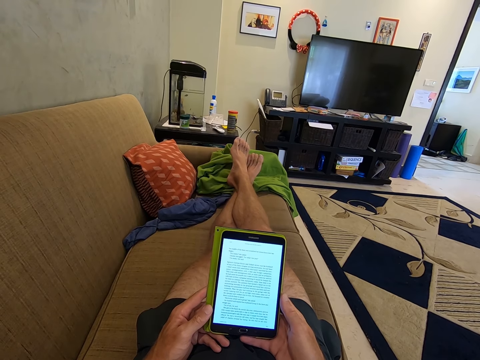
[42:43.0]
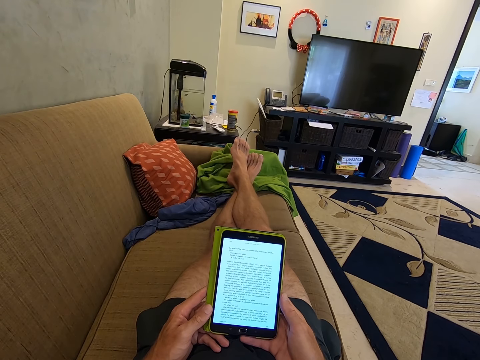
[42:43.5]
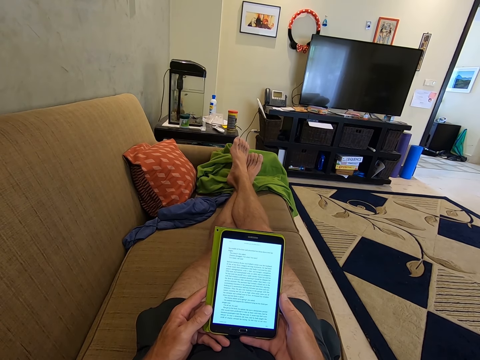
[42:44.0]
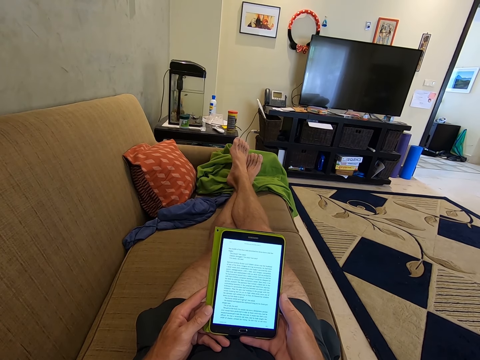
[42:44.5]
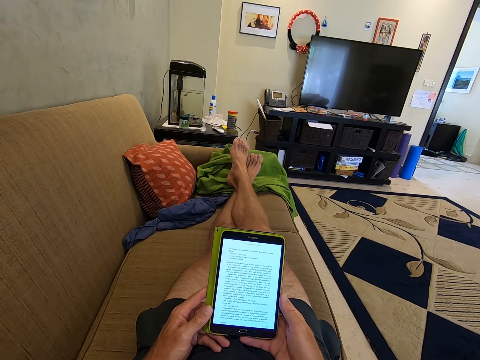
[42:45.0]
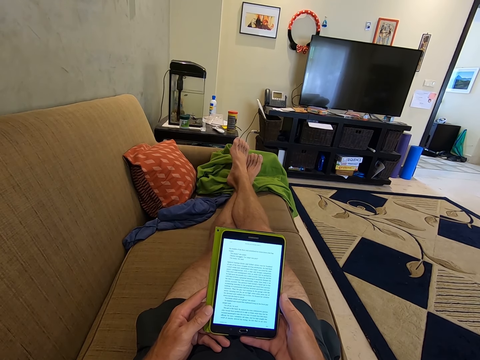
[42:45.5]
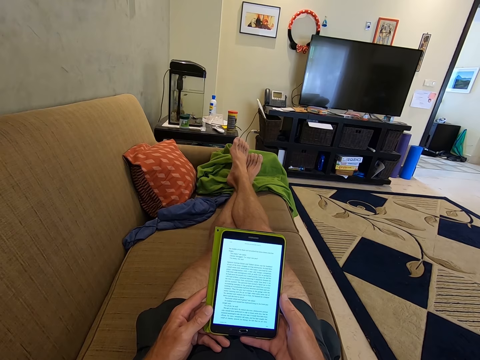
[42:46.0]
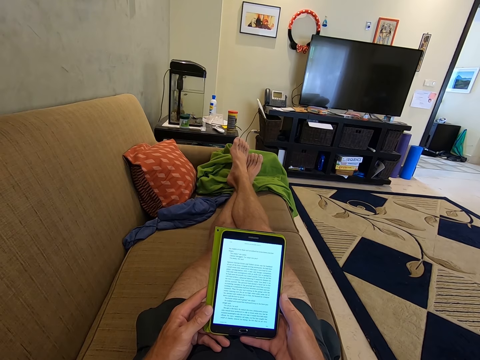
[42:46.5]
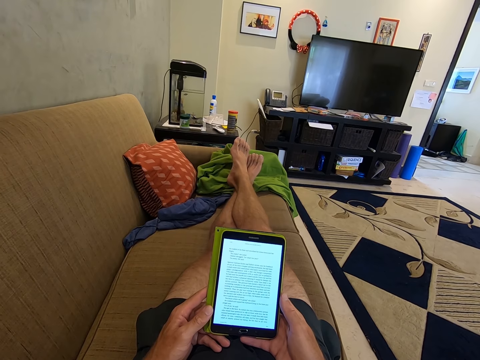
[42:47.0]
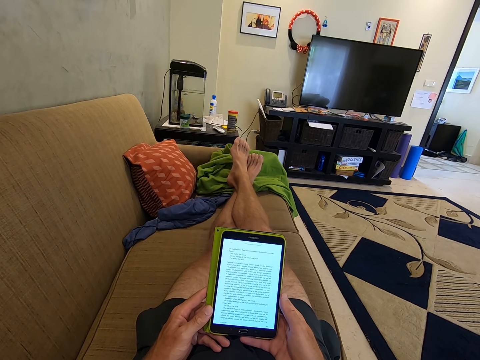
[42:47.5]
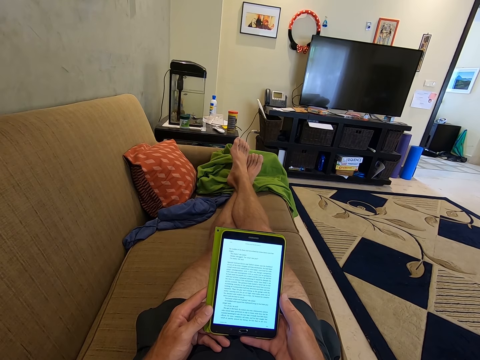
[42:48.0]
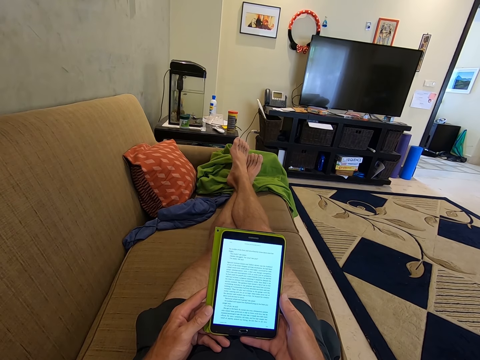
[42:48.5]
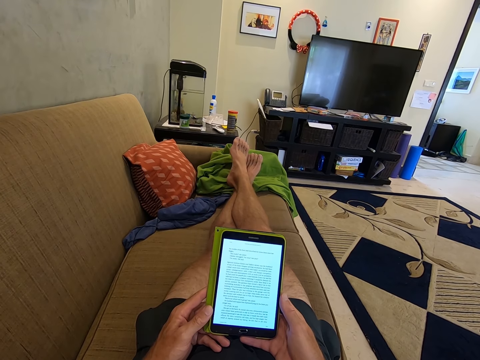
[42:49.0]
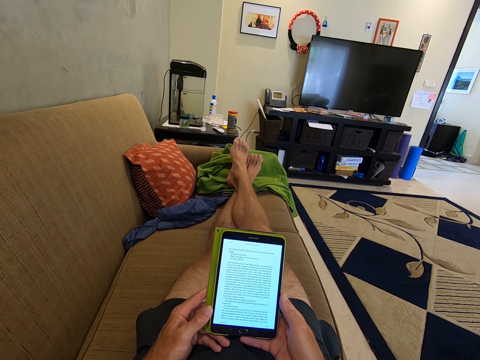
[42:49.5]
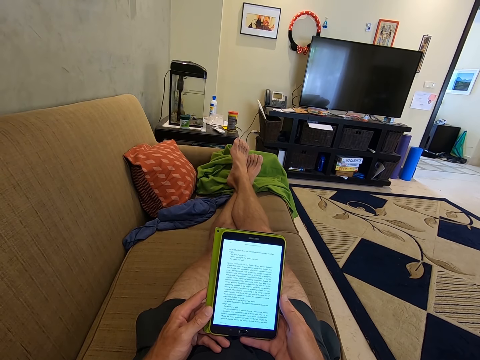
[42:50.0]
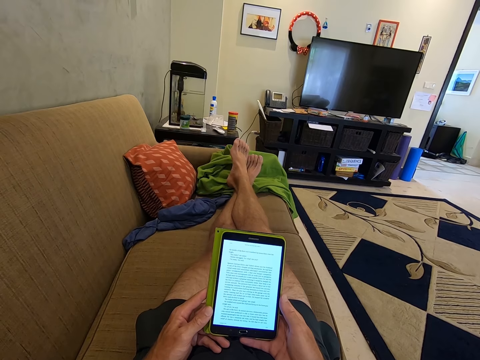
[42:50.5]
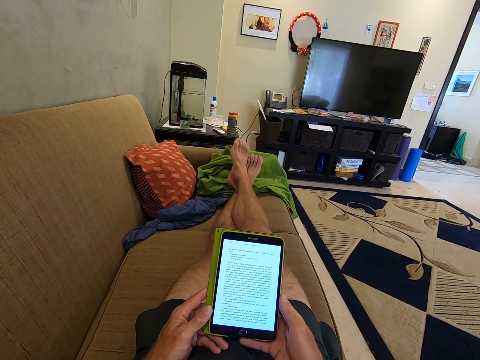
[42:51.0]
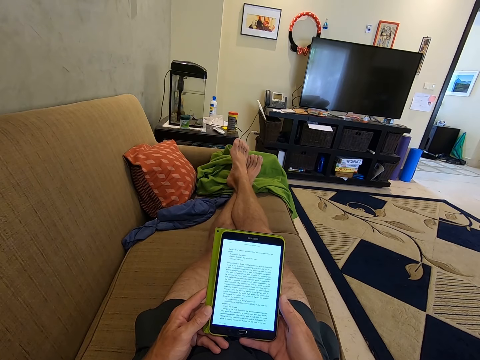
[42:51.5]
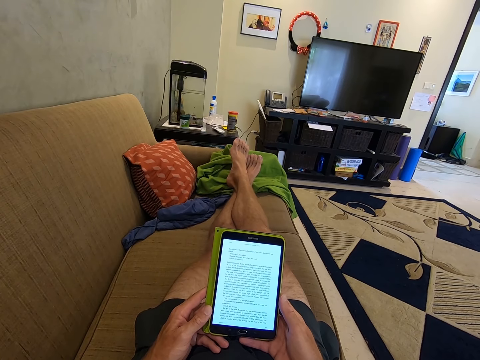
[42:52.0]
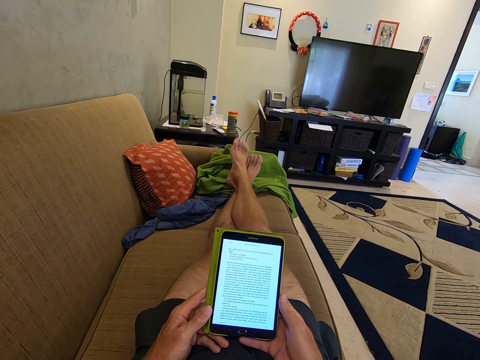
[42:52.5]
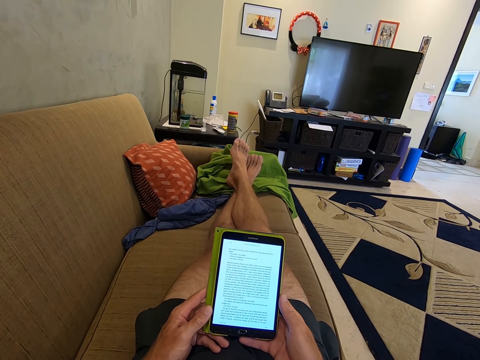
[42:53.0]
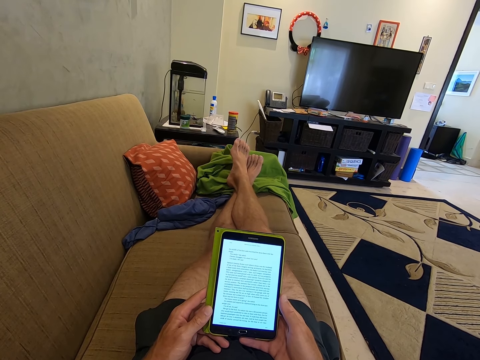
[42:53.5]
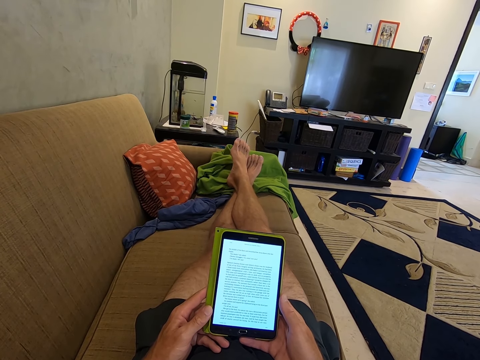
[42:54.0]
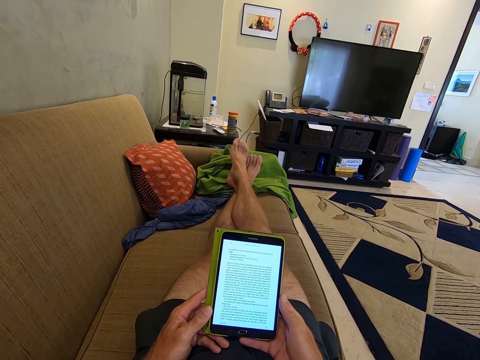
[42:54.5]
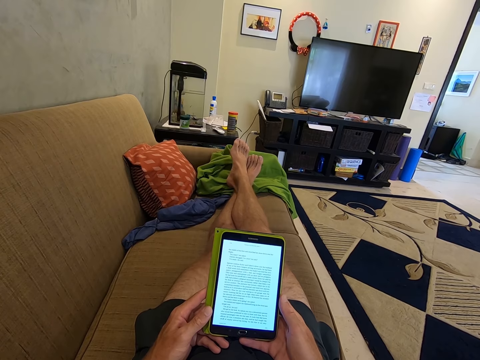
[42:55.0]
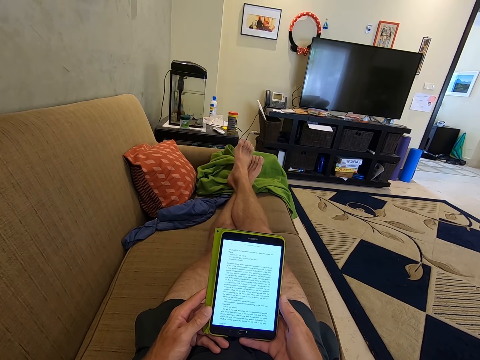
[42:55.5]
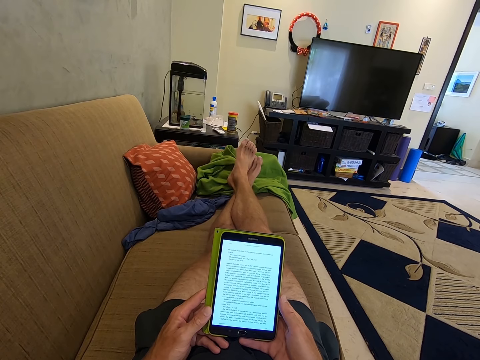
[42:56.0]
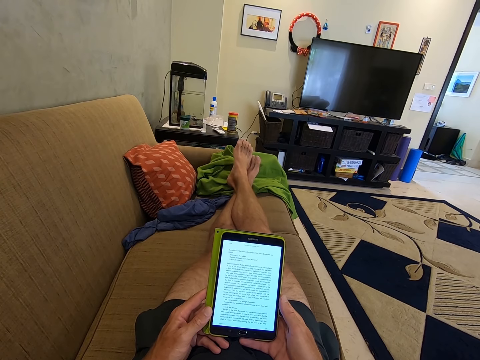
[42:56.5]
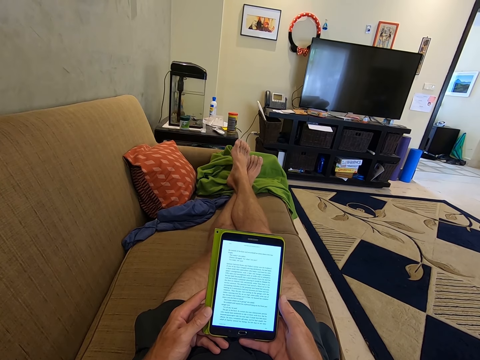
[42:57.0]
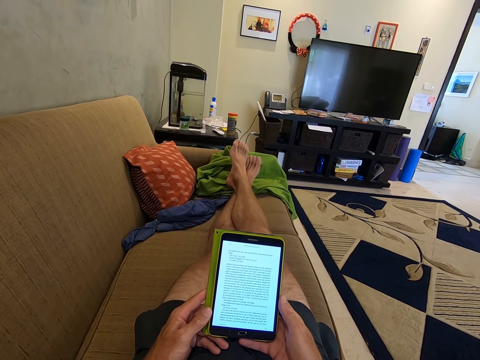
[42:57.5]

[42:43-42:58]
The camera wearer stares at the tablet phone. They listen to music. They stare at the tablet phone.

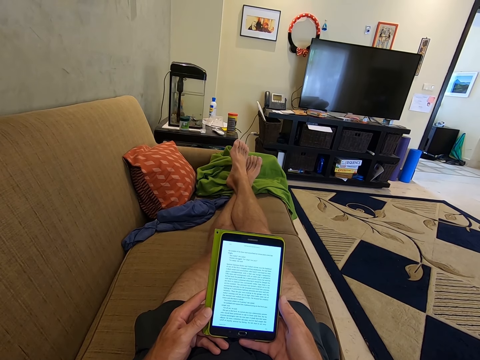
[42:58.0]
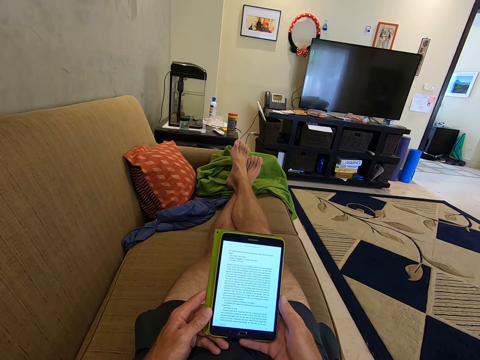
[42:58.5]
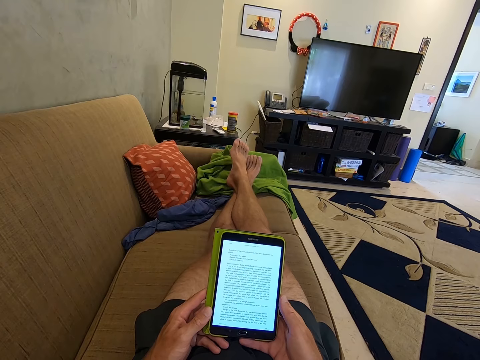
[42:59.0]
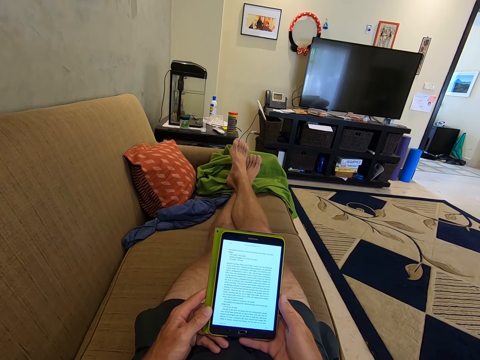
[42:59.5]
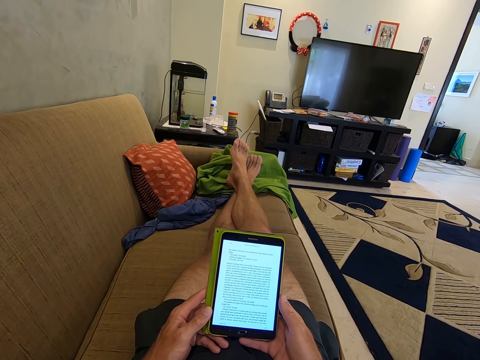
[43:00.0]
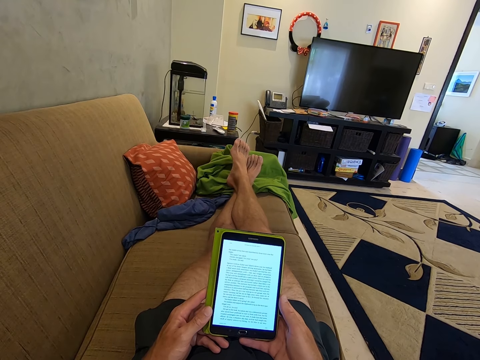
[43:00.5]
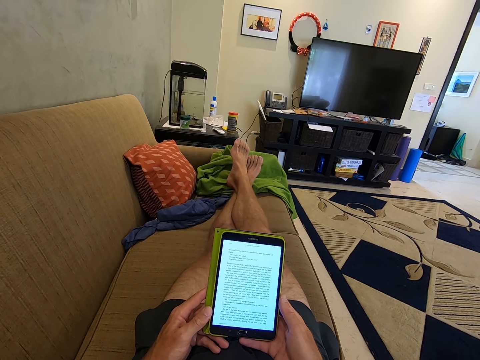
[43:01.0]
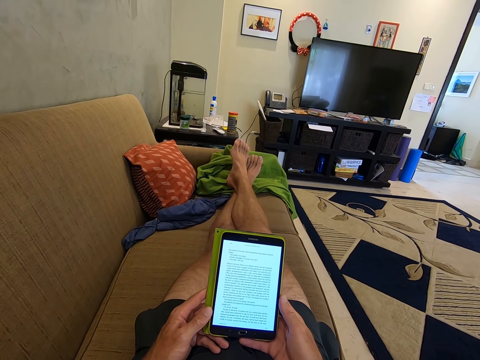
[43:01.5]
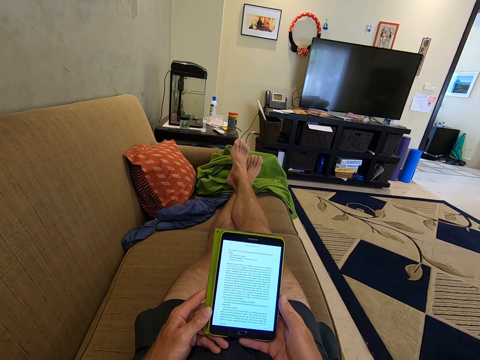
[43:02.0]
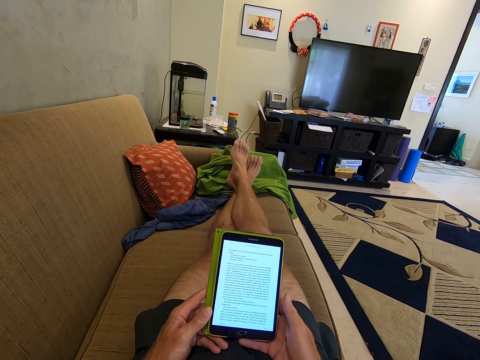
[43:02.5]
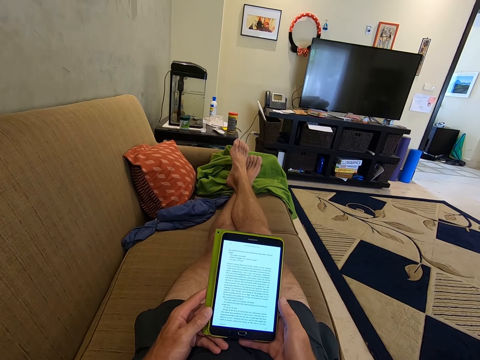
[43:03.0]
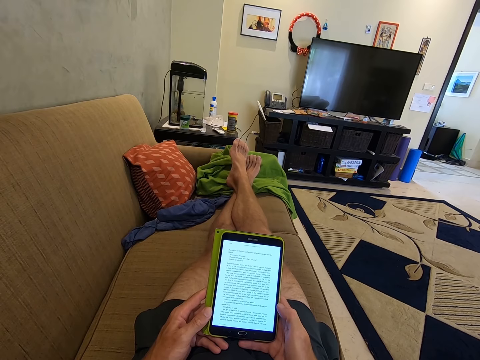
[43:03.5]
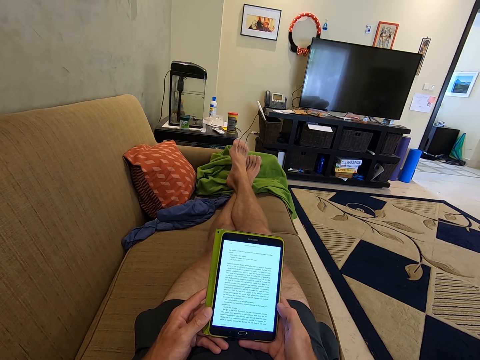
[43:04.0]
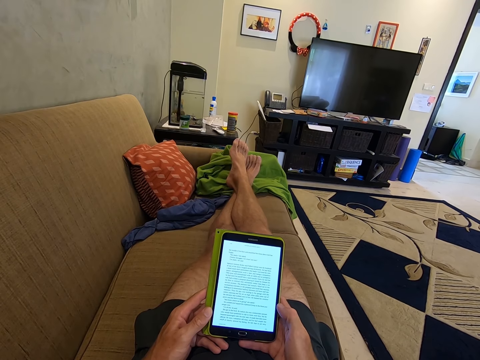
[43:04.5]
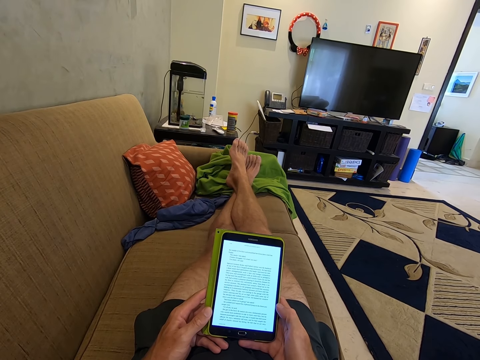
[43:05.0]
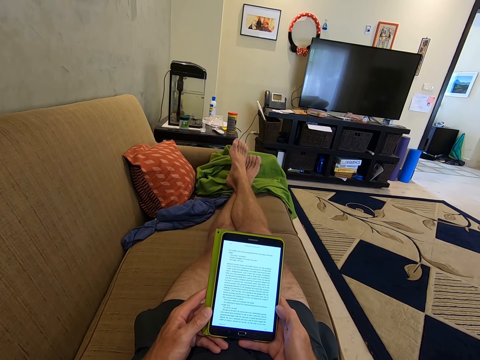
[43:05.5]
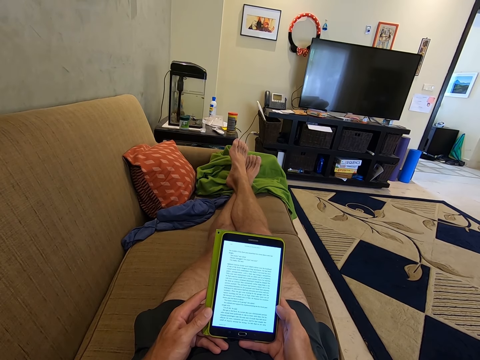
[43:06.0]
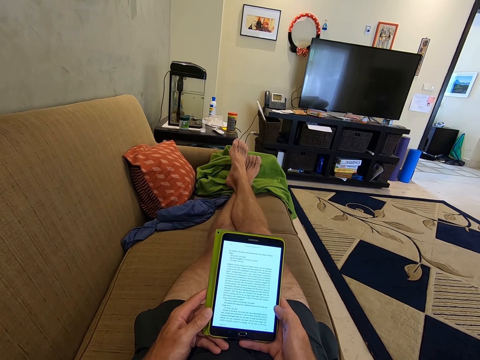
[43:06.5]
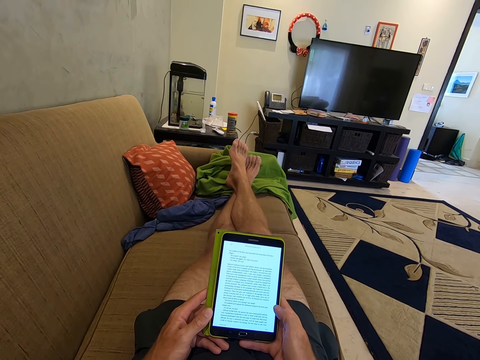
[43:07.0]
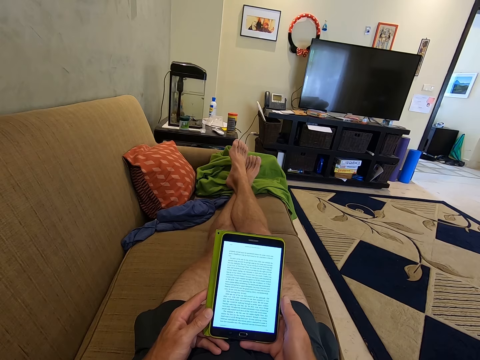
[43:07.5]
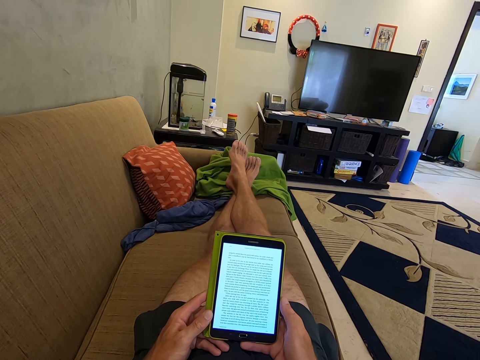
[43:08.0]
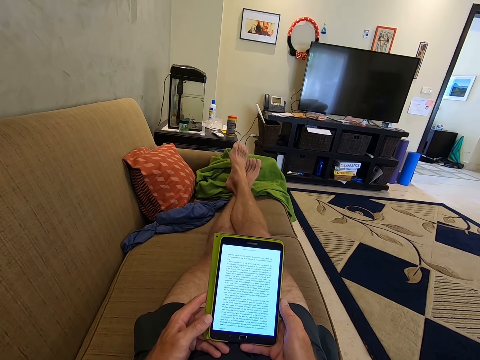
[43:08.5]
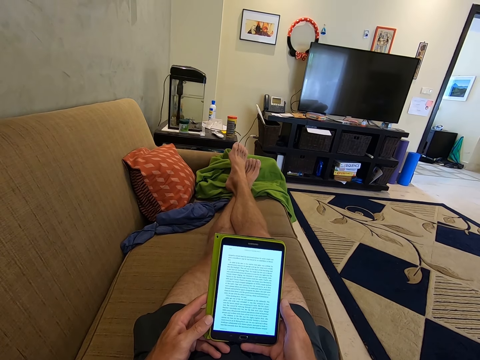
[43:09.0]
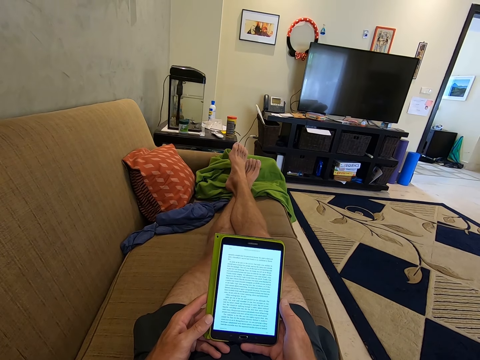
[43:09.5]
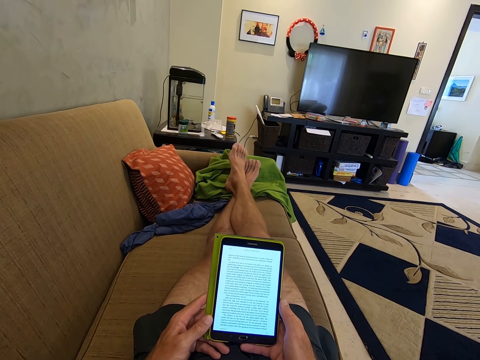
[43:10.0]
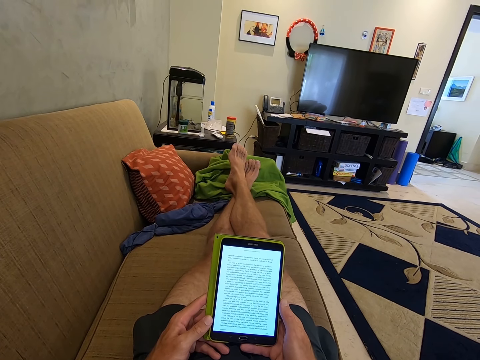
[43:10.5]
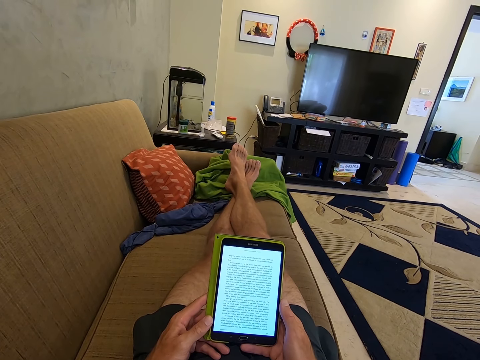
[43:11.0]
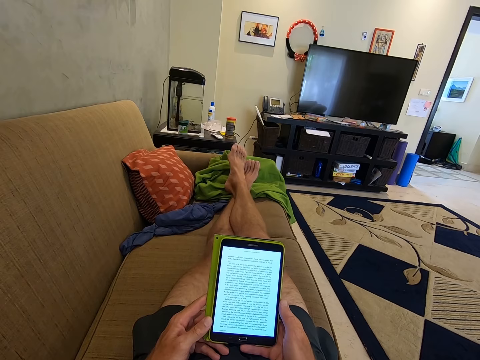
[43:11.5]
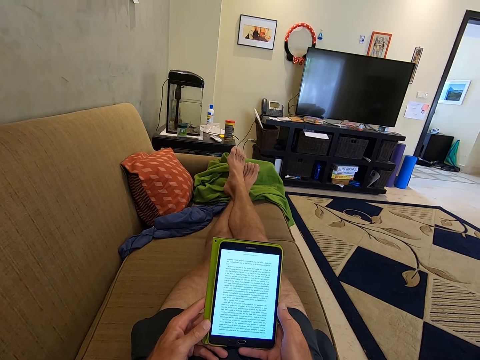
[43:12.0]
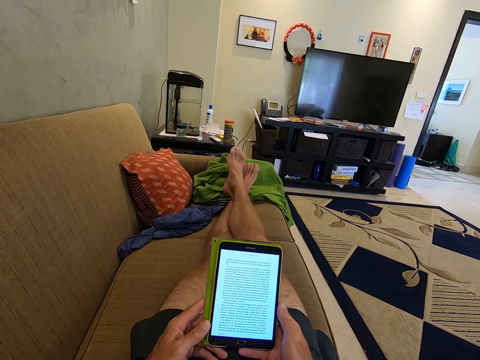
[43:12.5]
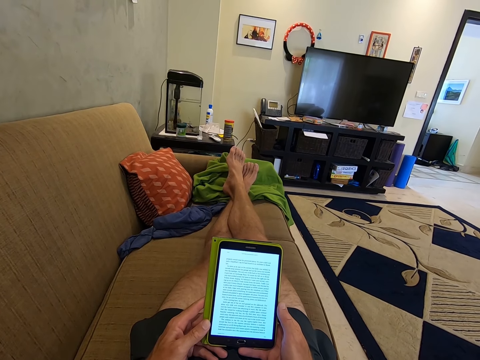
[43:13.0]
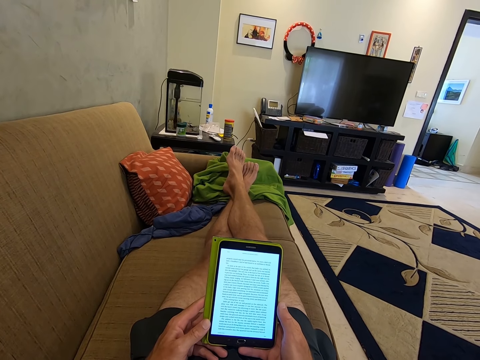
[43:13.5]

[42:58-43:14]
The camera wearer stares at the tablet phone. They scroll the tablet phone. They stare at the tablet phone.
